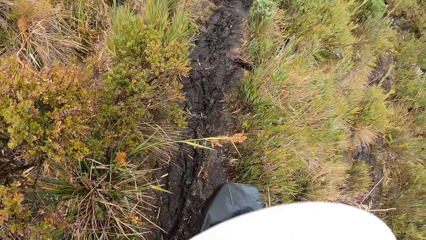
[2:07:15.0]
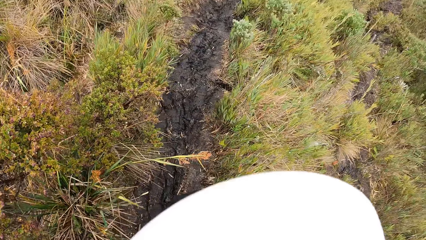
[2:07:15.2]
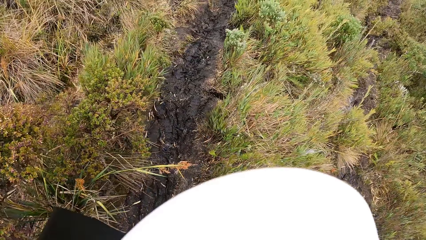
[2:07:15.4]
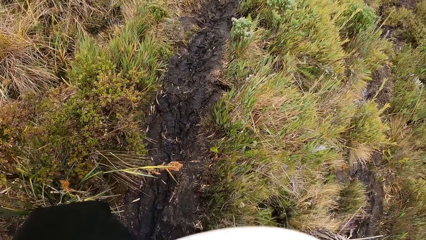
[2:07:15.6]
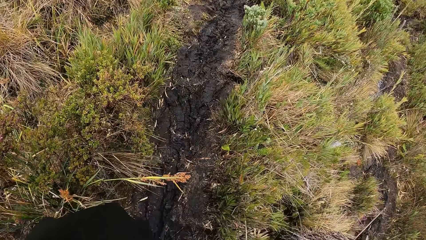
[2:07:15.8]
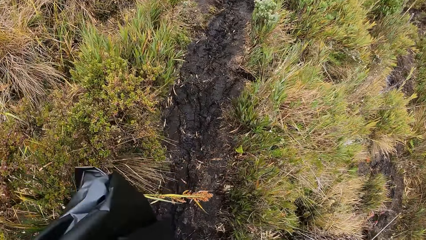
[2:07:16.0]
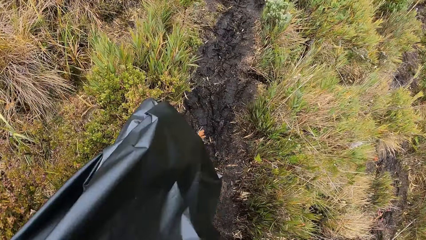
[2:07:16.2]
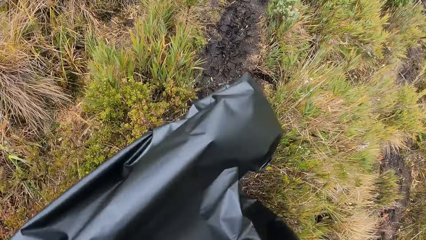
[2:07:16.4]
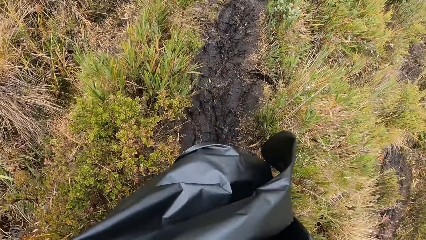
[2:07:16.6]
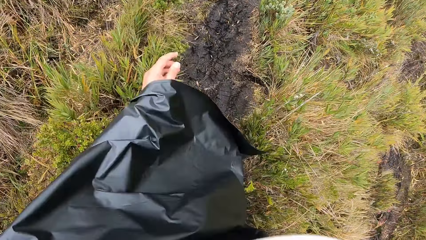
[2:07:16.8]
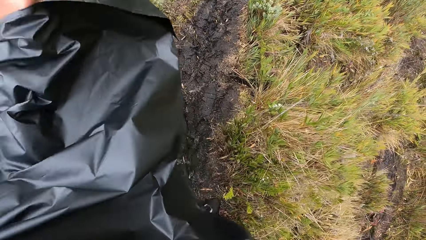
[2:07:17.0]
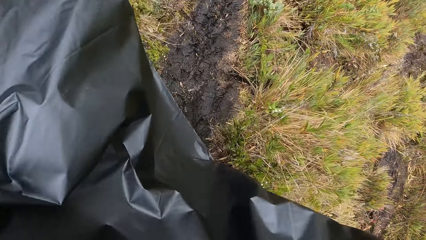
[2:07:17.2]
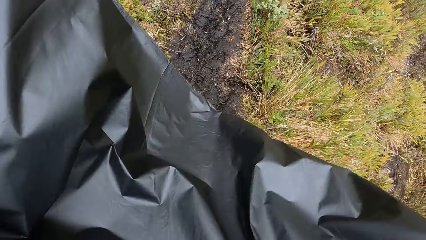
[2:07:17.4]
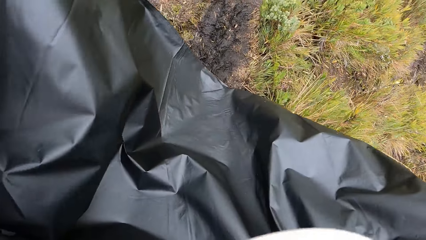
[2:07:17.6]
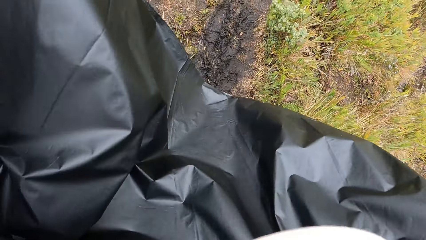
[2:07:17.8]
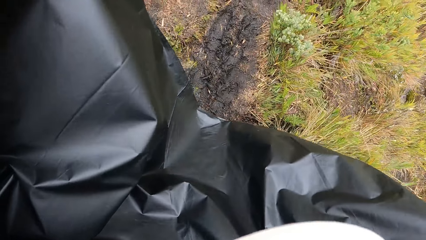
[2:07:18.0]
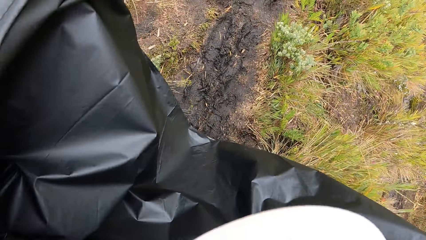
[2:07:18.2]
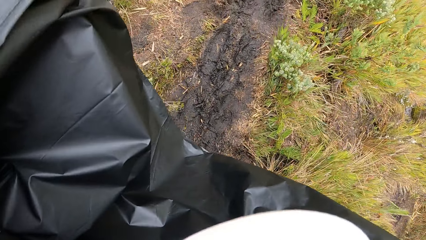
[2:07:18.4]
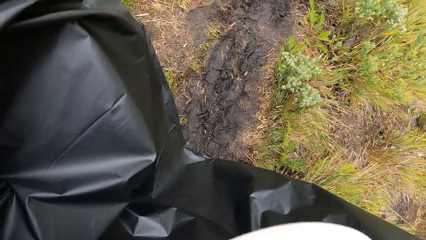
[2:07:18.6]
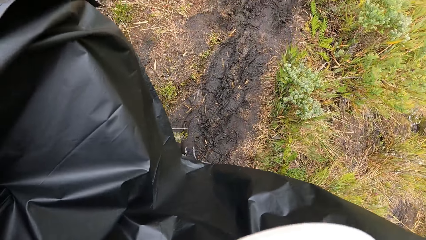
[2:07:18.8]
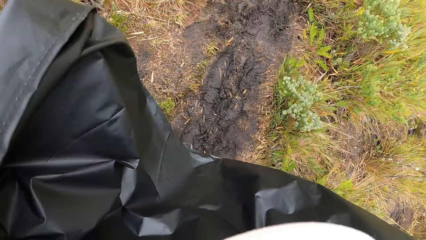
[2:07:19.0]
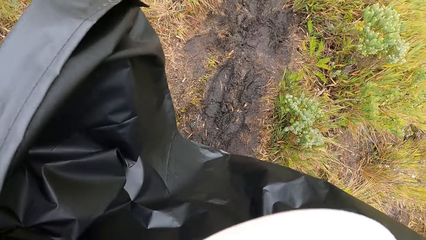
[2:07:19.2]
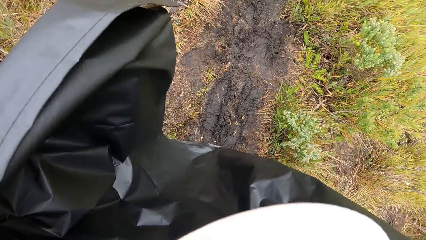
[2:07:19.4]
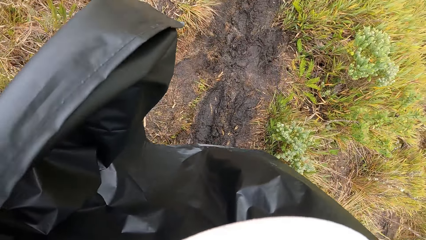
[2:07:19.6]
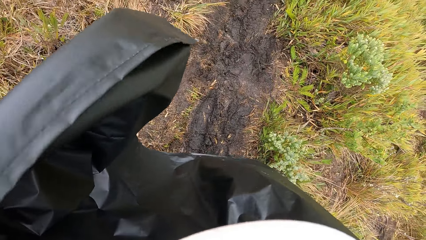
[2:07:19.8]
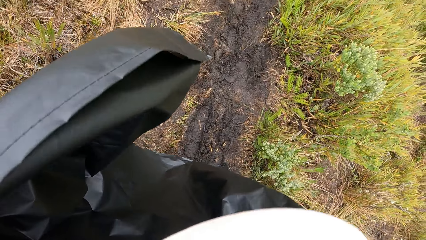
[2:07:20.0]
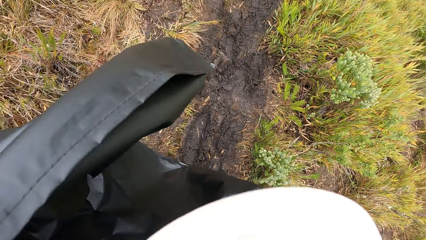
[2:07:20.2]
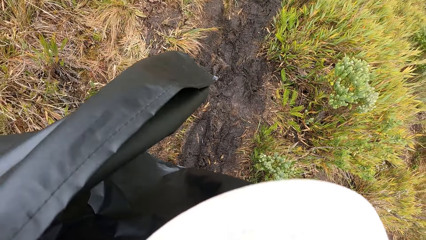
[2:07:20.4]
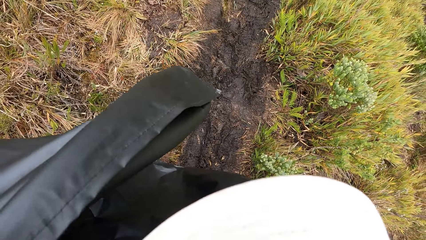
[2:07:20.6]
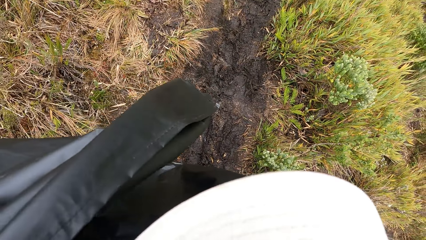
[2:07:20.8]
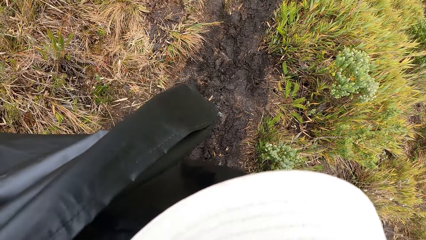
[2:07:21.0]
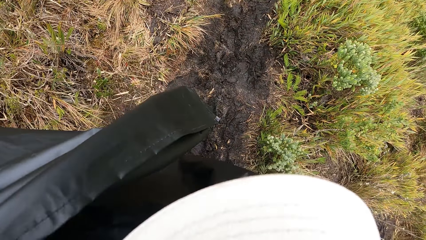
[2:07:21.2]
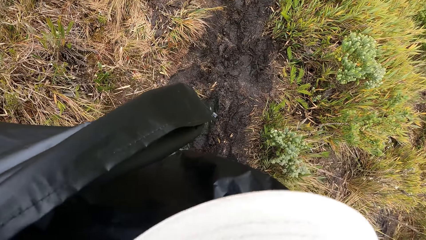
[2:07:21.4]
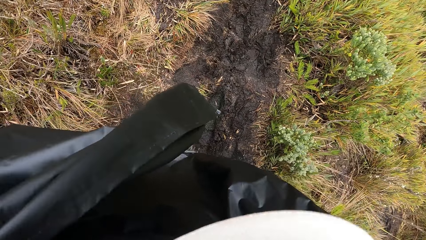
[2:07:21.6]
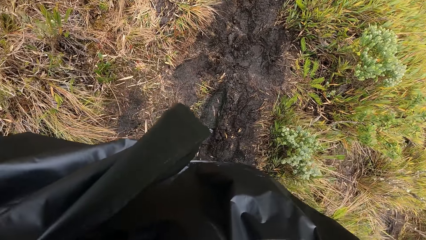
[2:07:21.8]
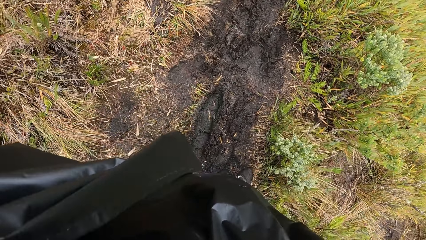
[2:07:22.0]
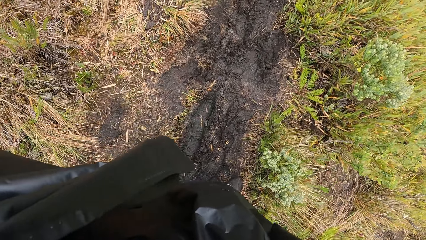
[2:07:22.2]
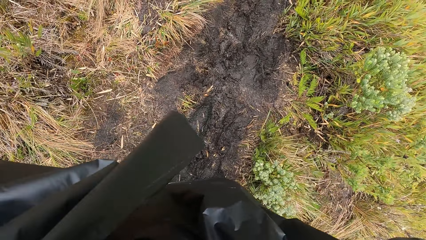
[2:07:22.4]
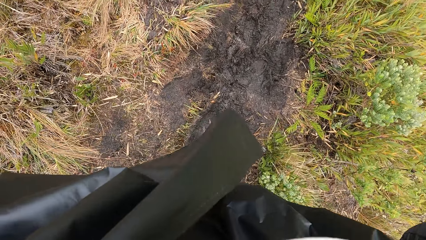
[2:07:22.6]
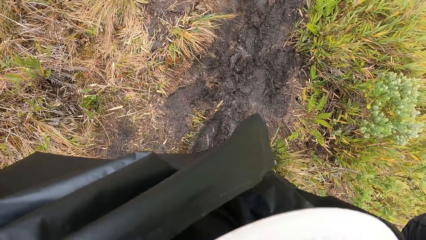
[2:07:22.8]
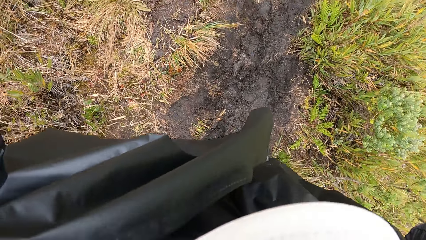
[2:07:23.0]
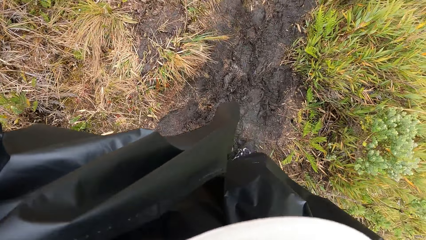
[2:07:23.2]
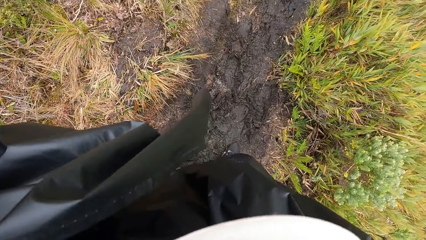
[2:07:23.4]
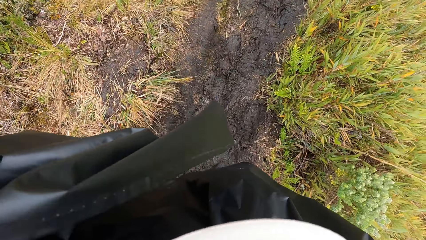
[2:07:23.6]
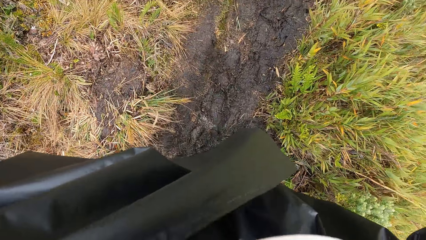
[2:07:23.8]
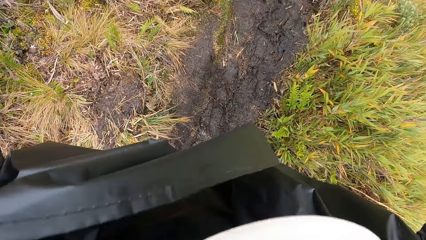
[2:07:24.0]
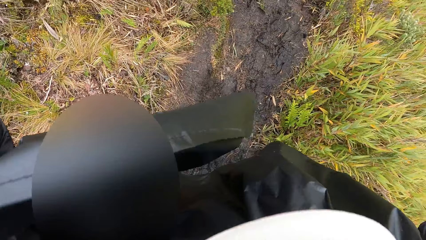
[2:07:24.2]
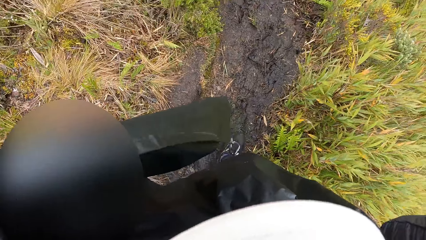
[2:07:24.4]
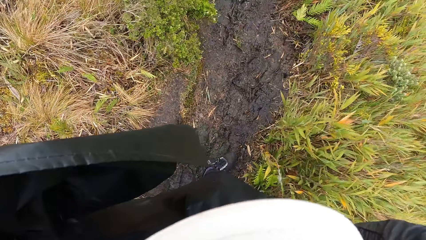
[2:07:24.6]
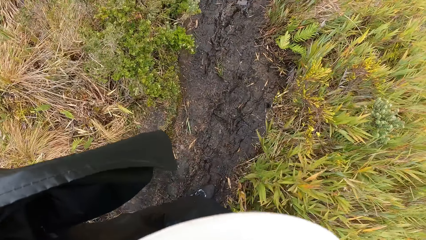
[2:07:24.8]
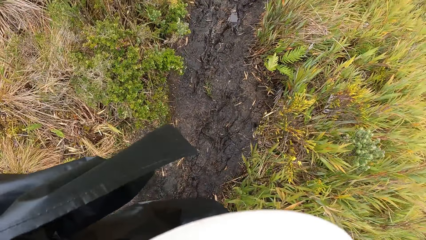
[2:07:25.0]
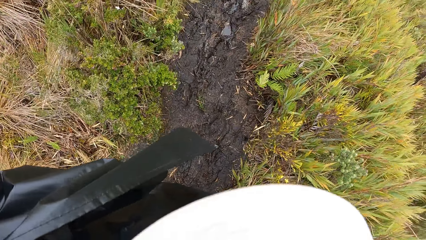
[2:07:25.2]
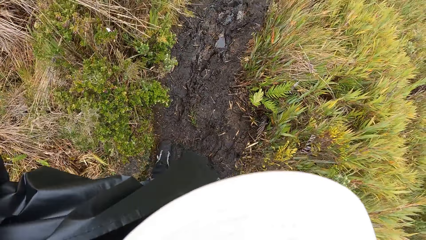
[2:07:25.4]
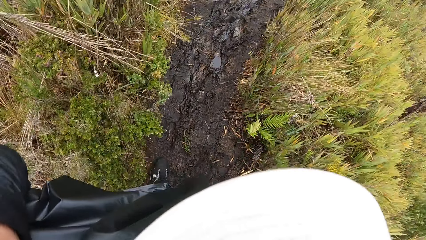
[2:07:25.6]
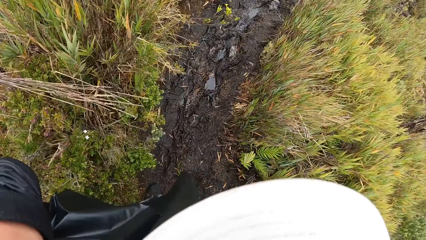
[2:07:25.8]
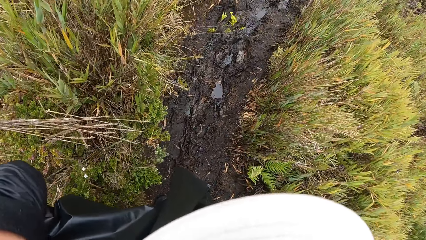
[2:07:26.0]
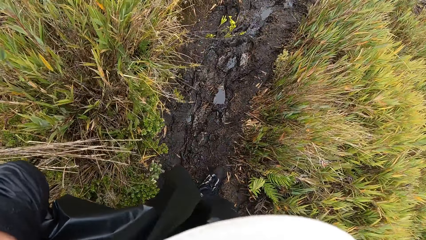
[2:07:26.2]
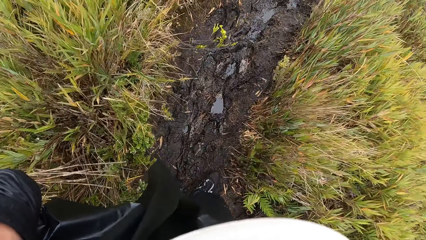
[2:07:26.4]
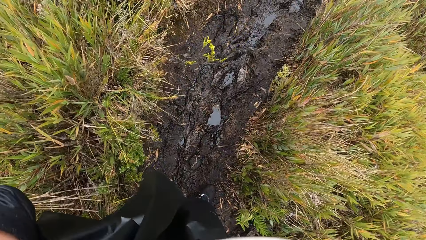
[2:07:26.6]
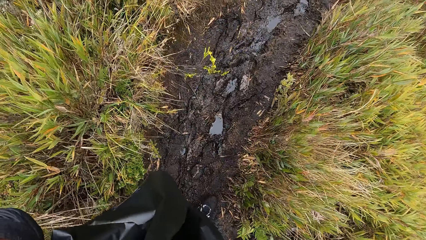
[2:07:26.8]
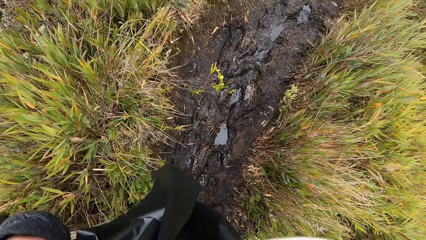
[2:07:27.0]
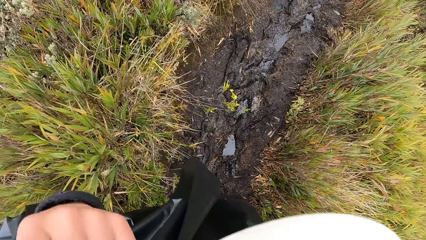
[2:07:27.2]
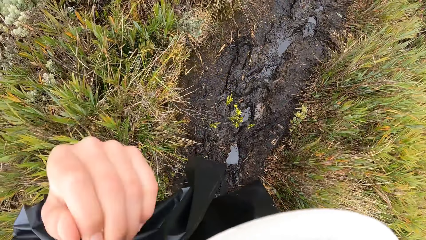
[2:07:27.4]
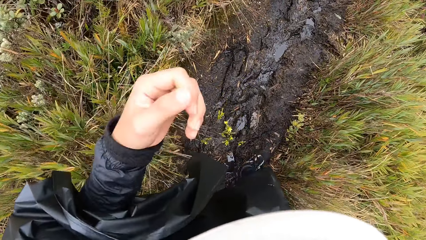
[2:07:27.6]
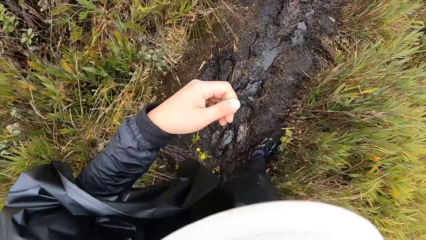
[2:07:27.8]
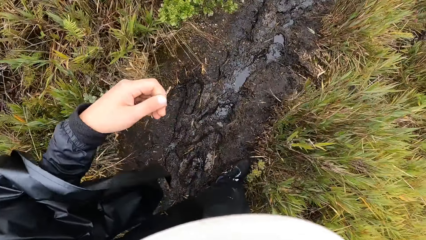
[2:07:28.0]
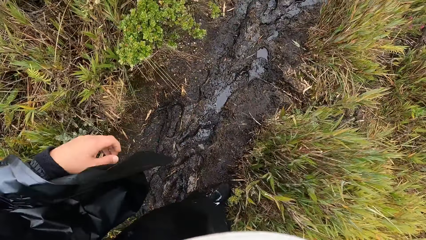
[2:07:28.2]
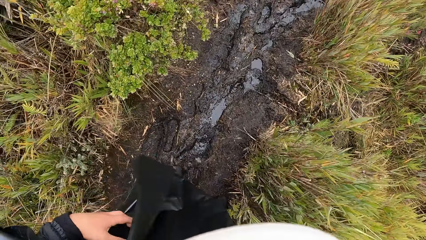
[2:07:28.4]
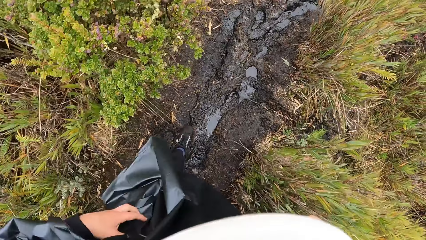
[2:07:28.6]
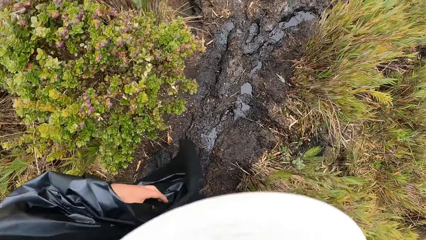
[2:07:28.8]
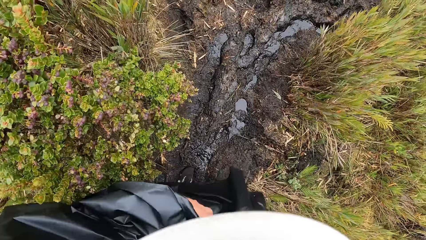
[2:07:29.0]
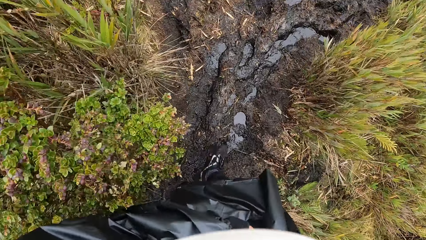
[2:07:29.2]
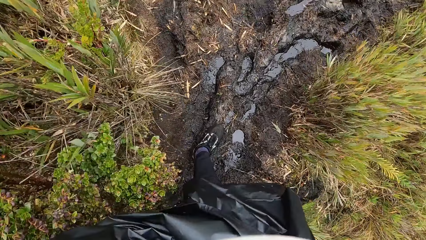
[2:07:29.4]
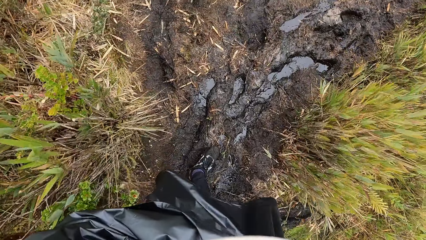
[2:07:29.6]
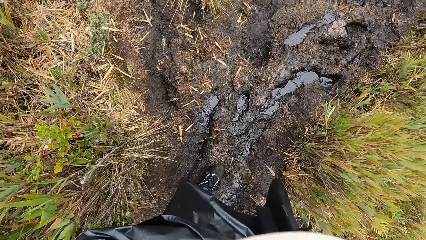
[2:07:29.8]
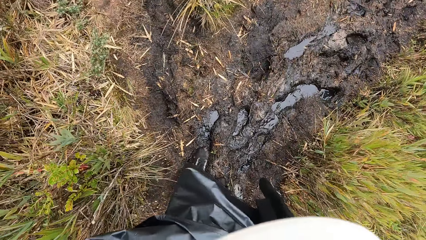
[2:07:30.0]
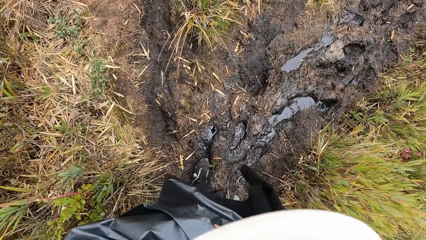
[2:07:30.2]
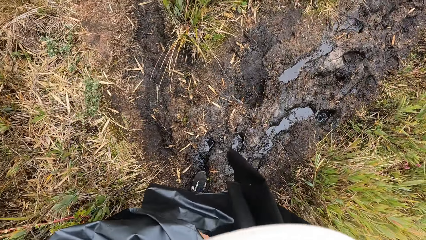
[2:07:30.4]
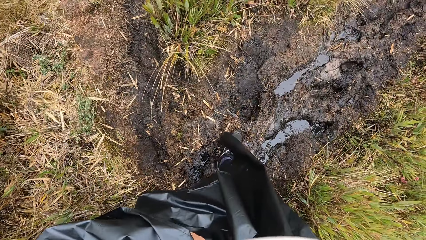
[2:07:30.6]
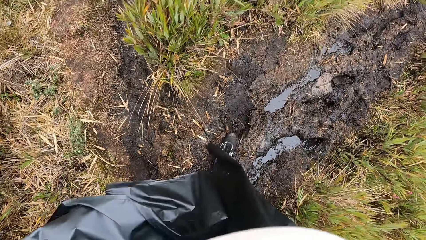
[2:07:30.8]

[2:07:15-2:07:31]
The camera wearer holds his jacket. He lifts his hand. He walks along the path. He stands on the path. He hikes through the pathway in the park.
